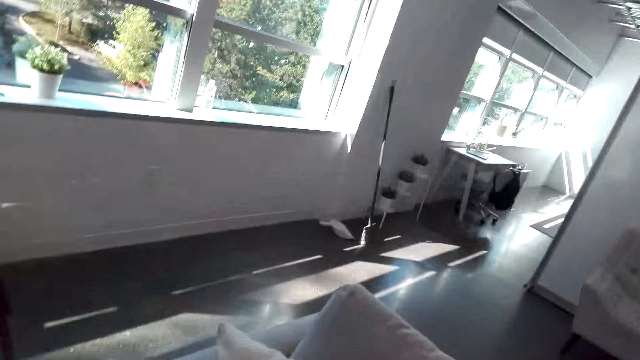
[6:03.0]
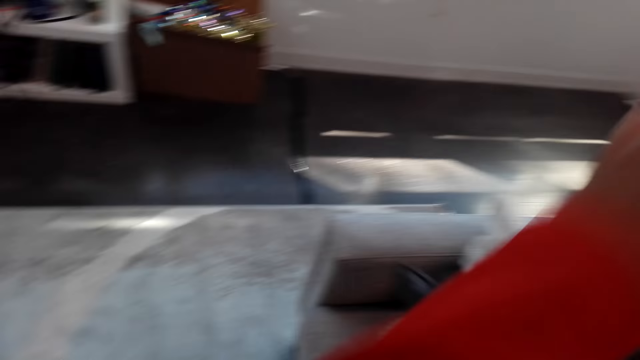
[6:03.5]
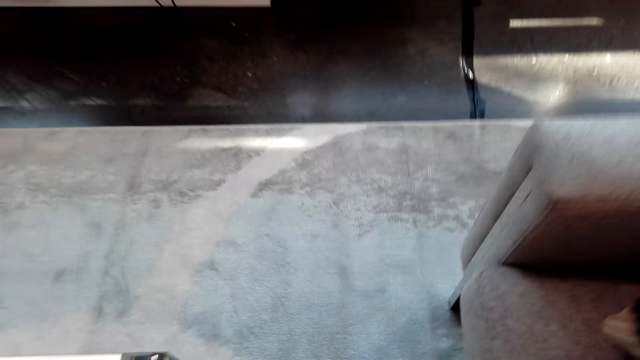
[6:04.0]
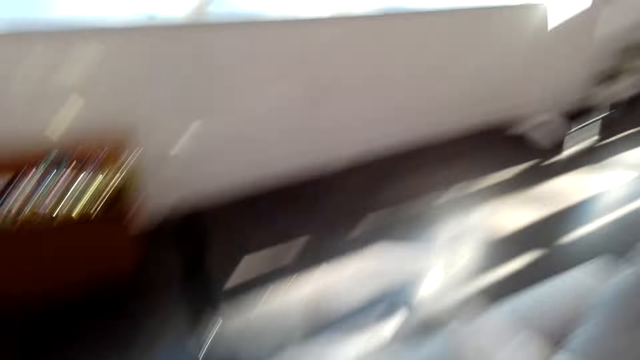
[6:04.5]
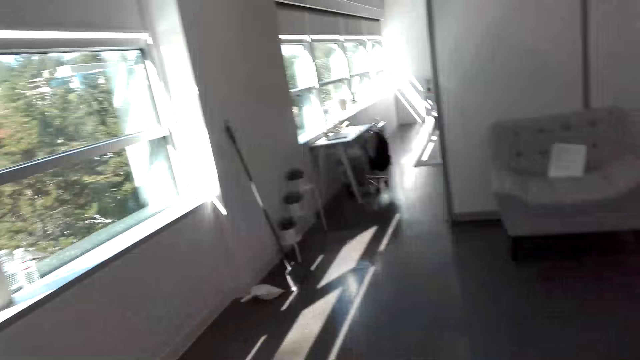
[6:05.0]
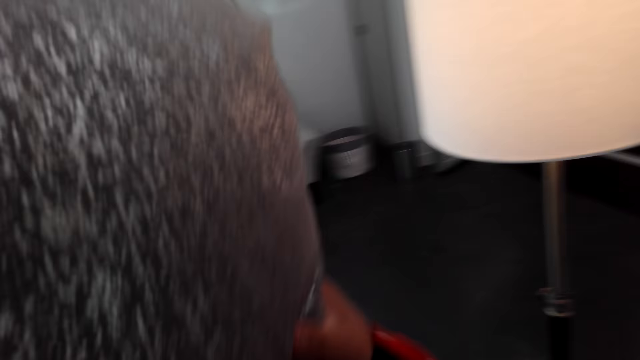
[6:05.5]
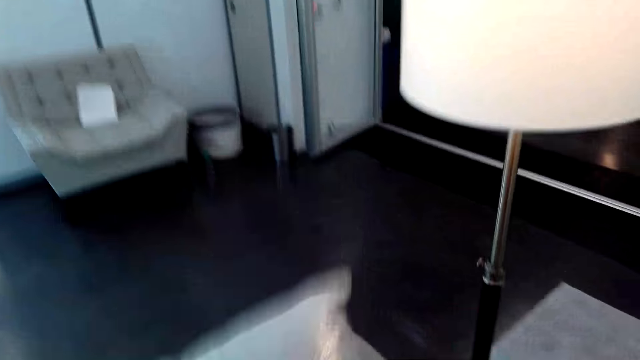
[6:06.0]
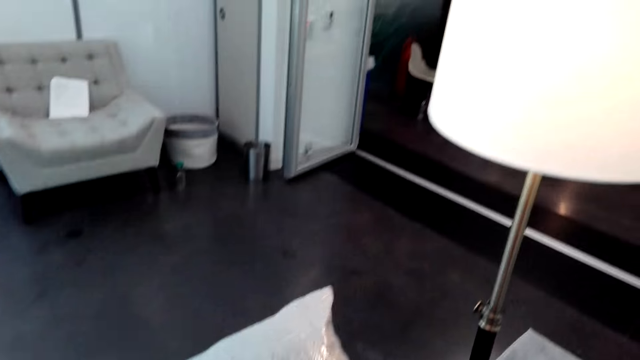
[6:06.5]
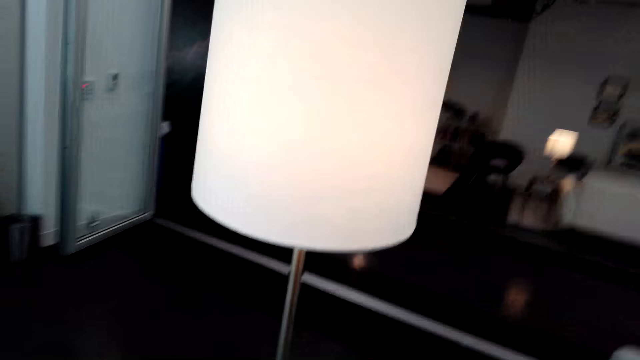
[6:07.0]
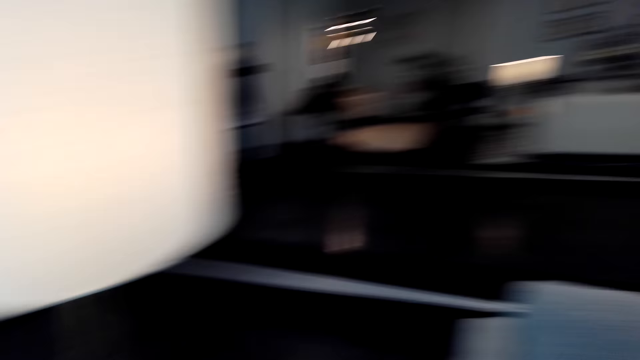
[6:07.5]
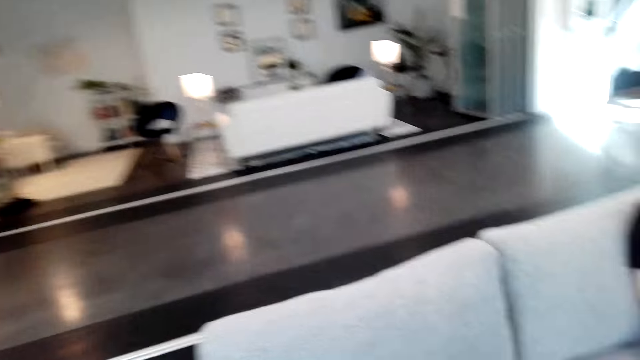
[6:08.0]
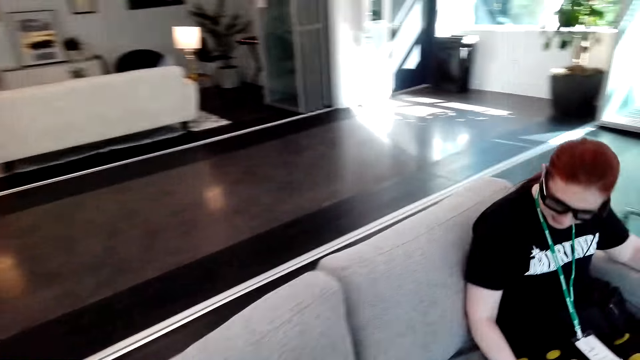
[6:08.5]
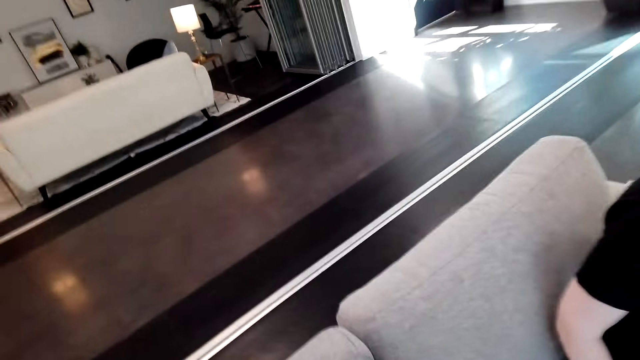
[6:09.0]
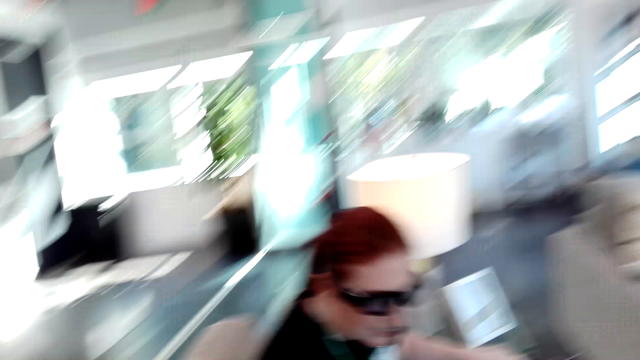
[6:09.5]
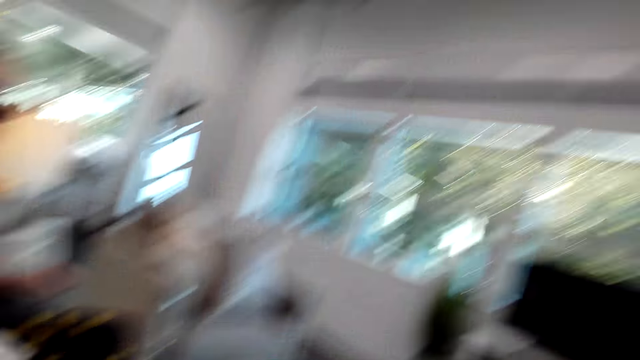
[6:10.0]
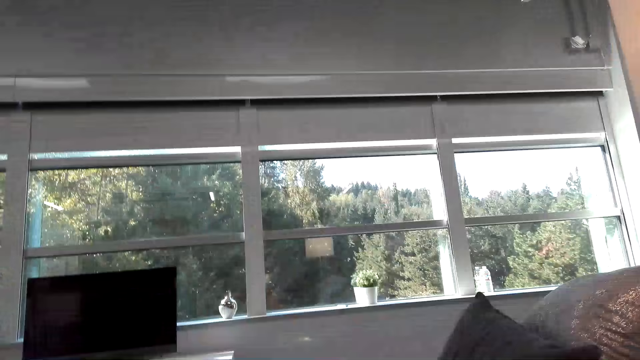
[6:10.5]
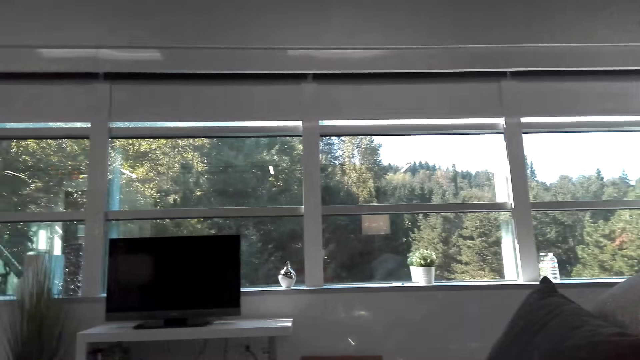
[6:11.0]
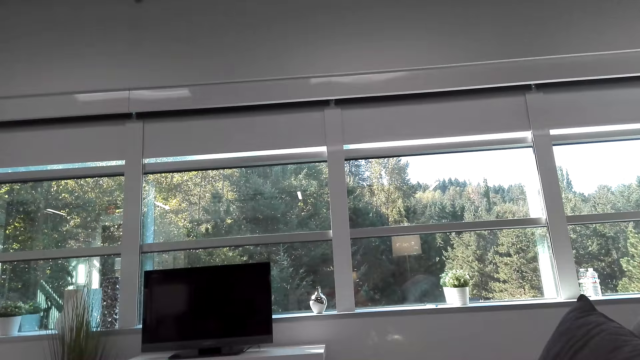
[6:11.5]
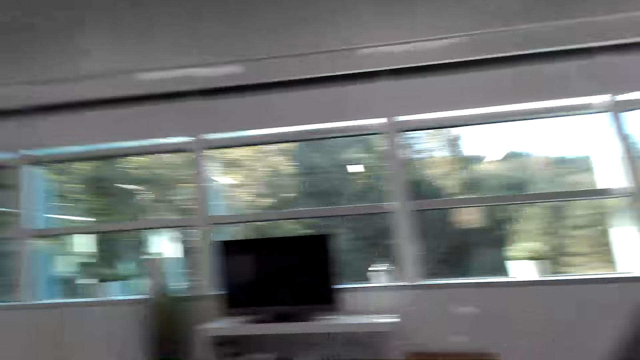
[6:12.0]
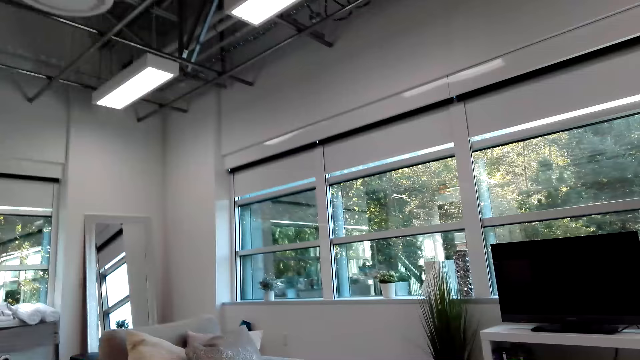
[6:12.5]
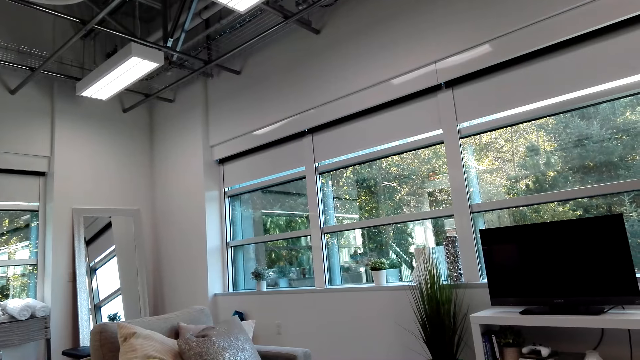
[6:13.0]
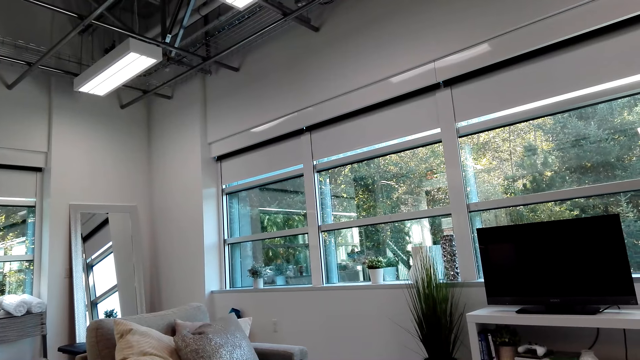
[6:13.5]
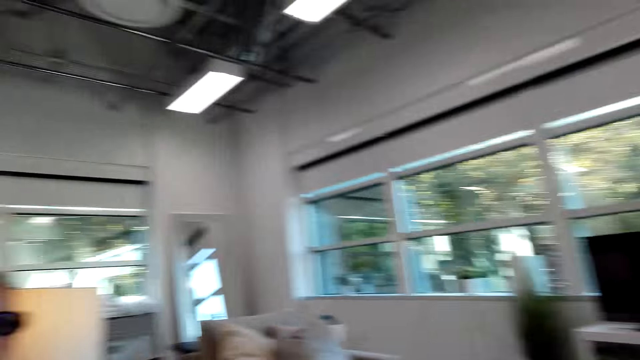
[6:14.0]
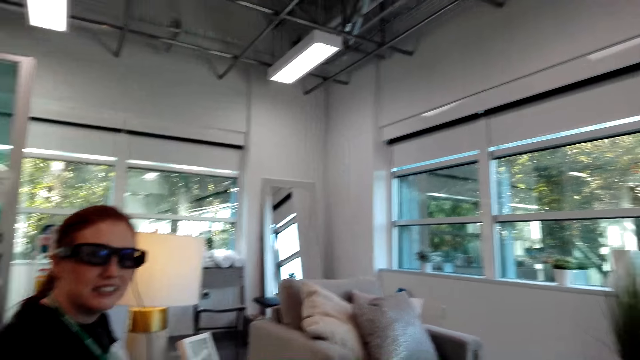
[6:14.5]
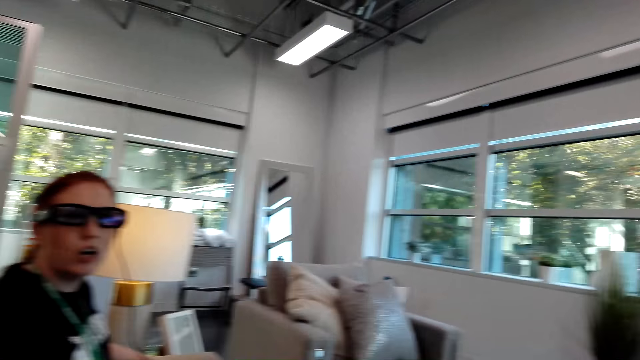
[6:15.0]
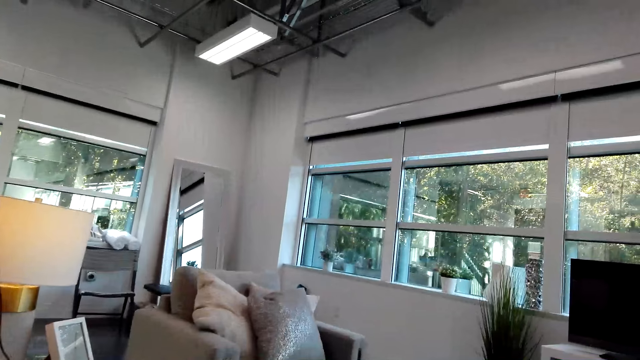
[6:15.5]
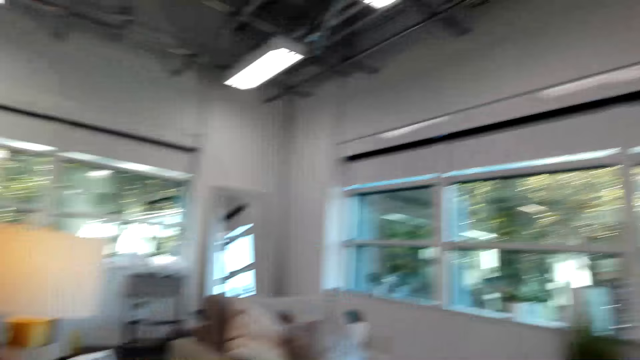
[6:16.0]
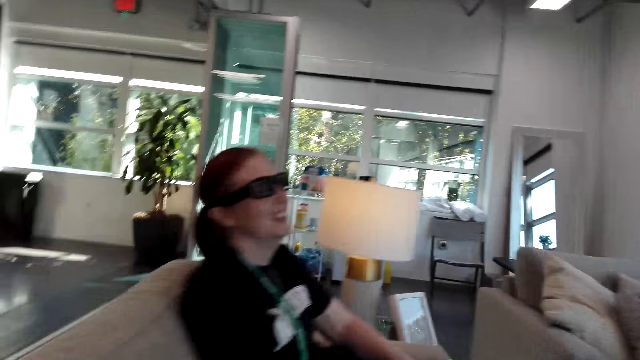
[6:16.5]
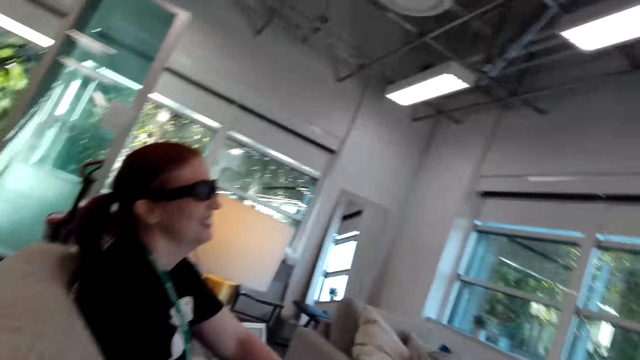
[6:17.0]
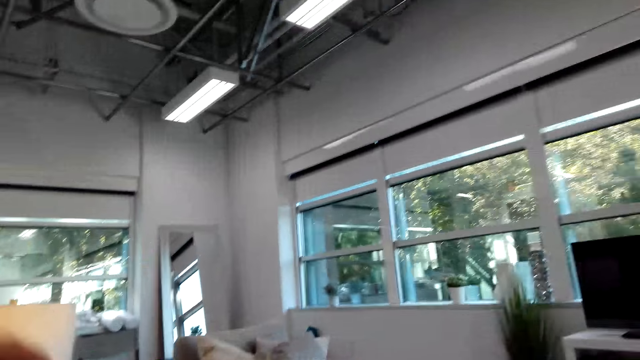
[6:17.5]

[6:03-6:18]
The camera wearer puts a pillow on the seat. A person sits on the couch. The camera wearer sits on the couch. The person stands up. The camera wearer looks around the house. The person talks to the camera wearer.

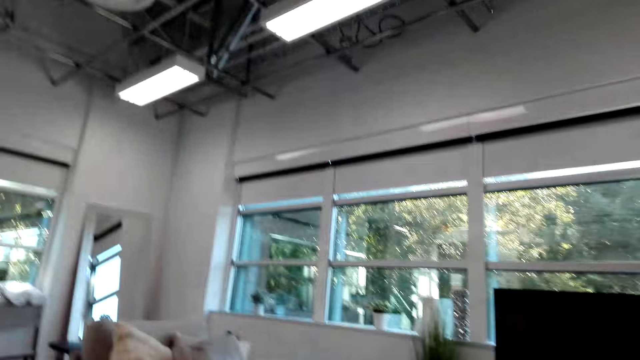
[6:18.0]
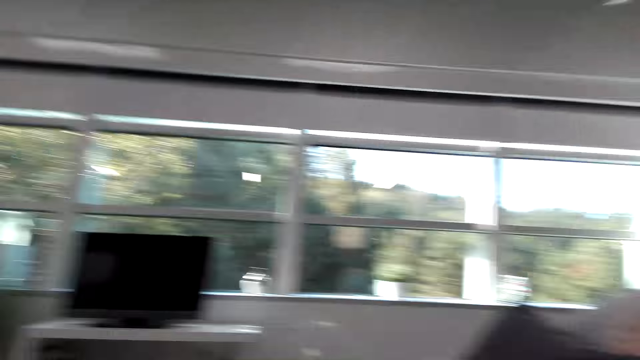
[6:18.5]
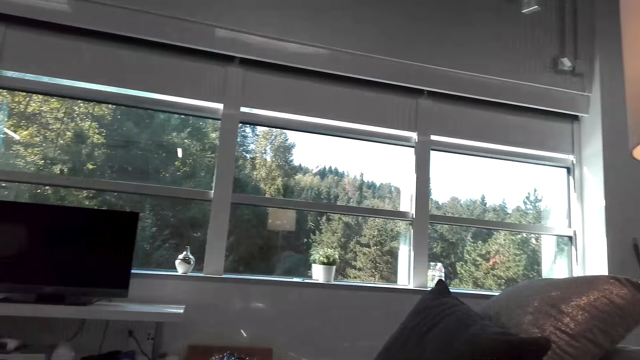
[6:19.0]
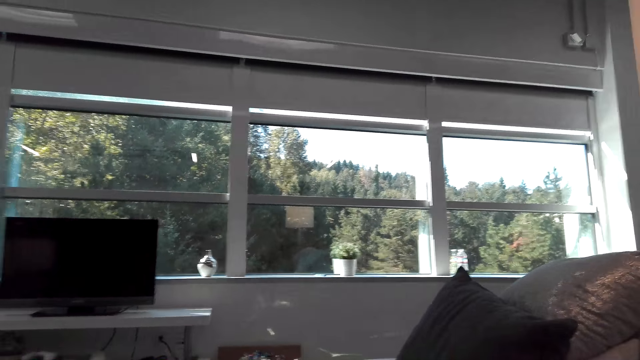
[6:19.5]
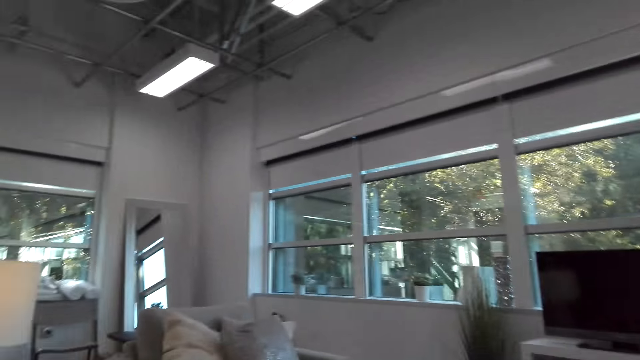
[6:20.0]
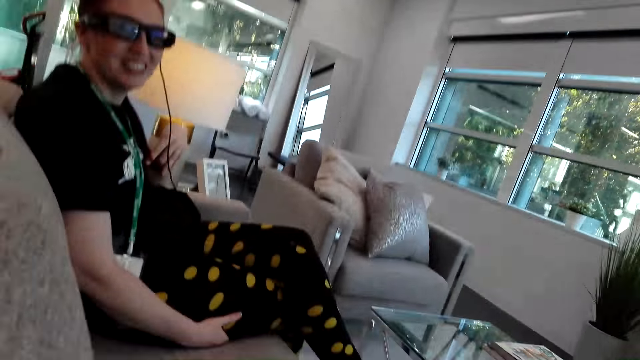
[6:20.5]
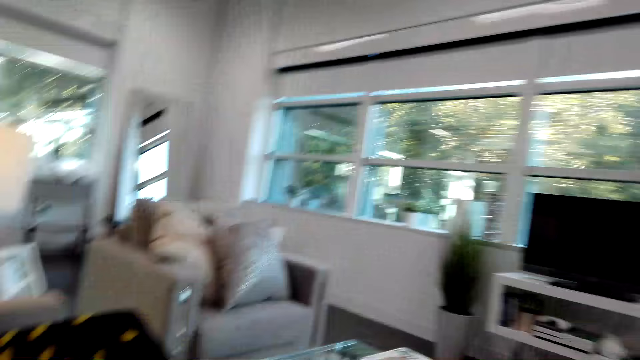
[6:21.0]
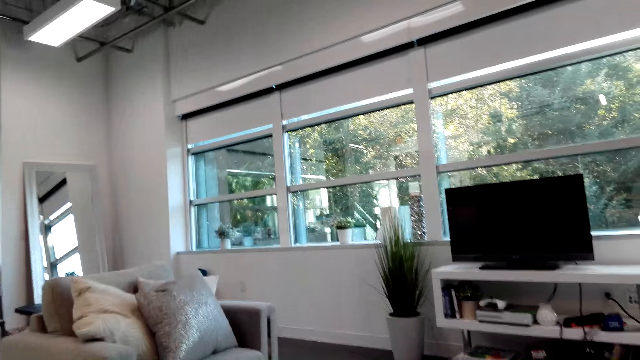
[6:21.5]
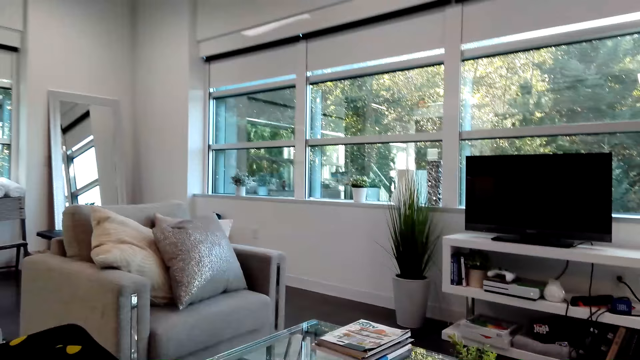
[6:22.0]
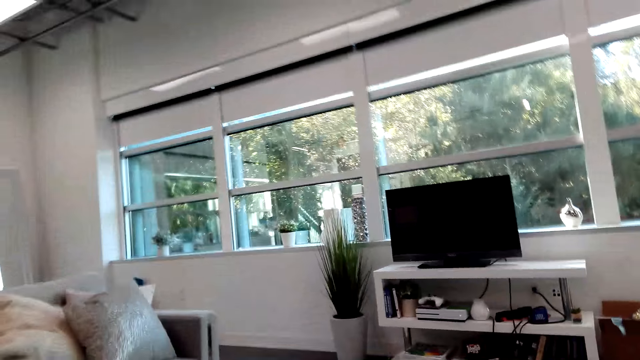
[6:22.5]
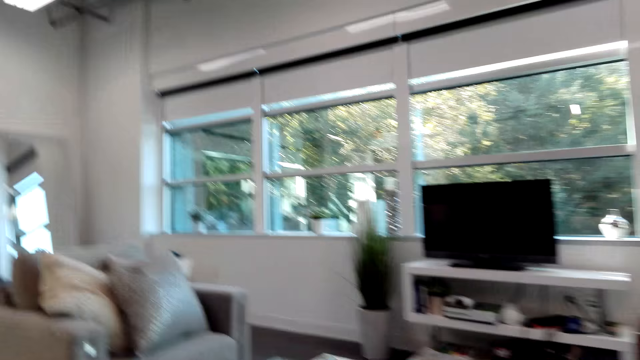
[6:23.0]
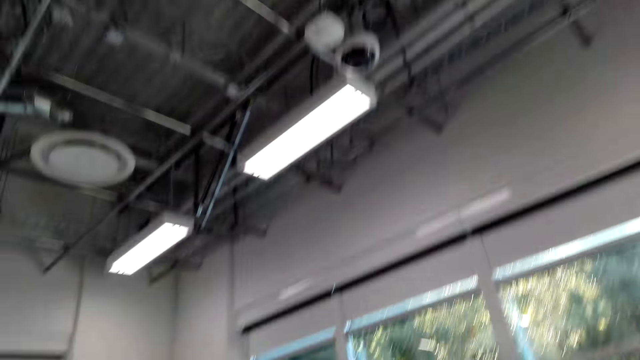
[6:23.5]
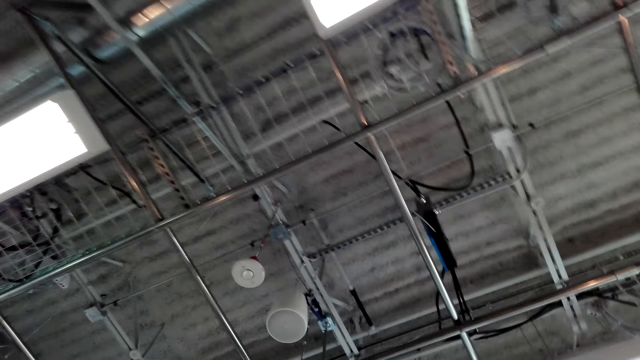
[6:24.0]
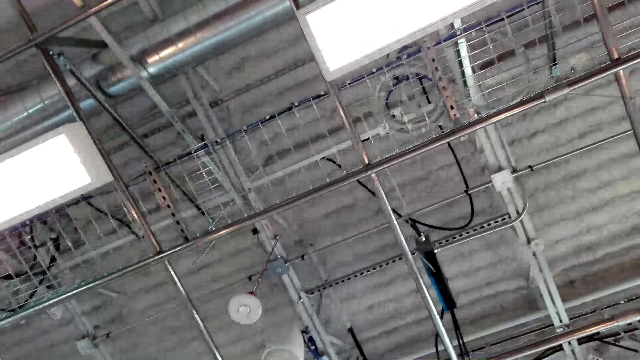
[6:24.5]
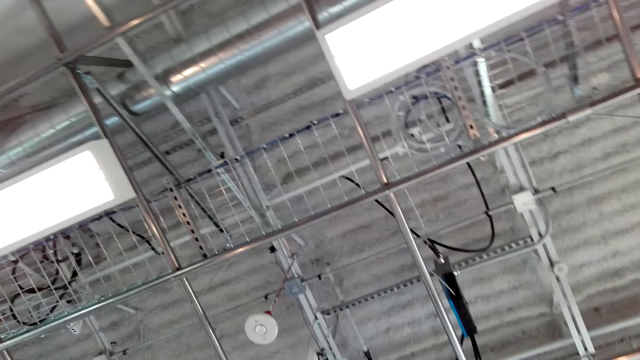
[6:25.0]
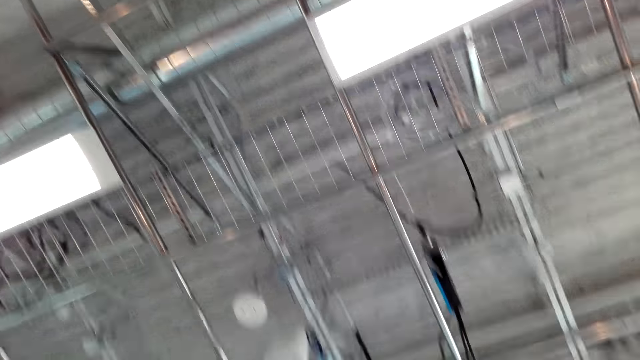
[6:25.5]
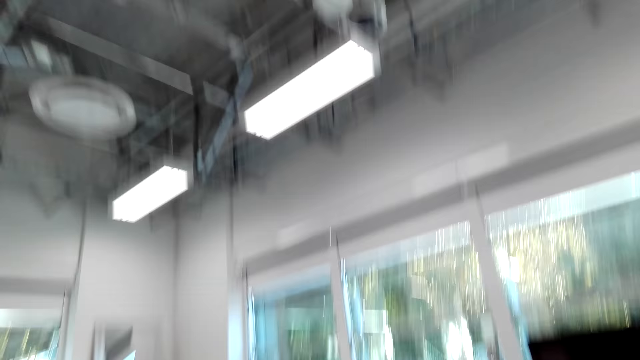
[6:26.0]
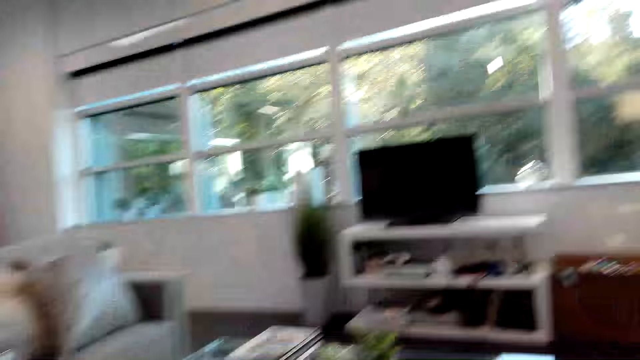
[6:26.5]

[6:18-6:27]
The camera wearer looks around the house.
